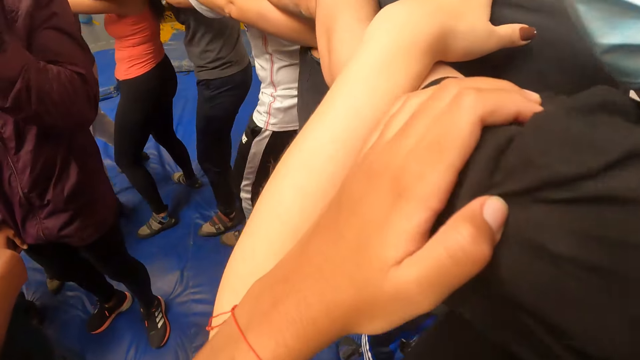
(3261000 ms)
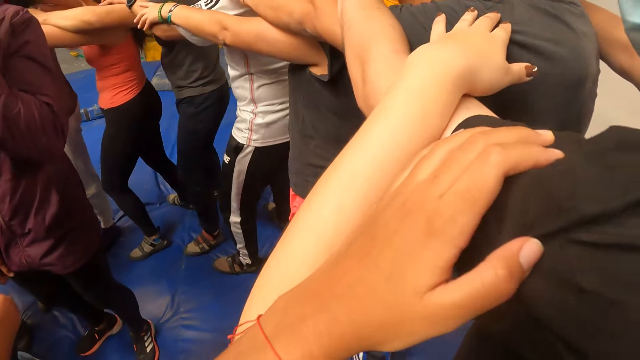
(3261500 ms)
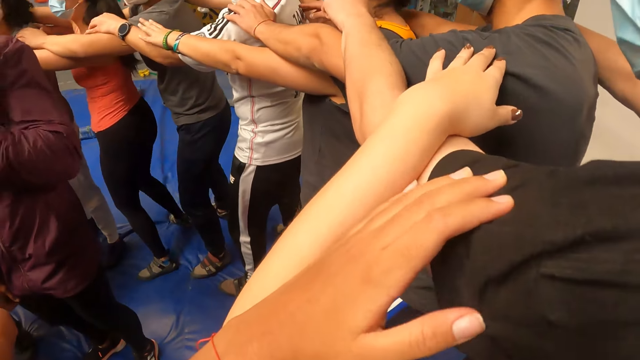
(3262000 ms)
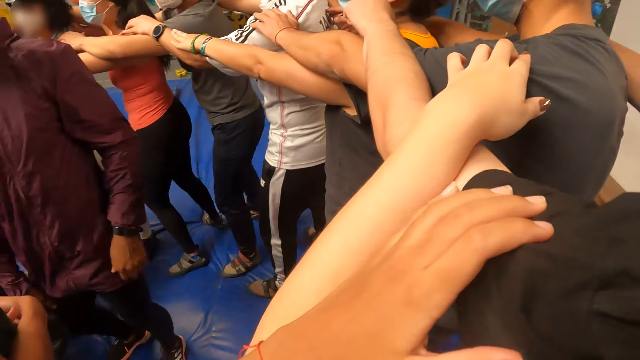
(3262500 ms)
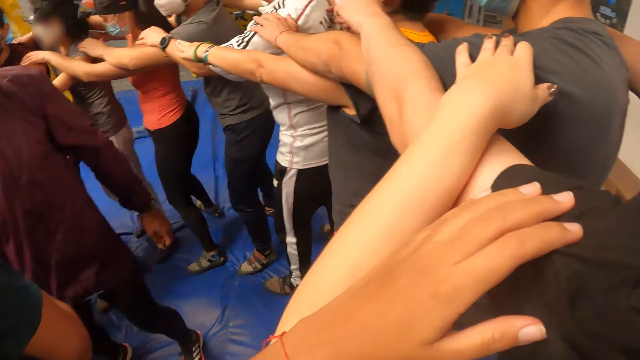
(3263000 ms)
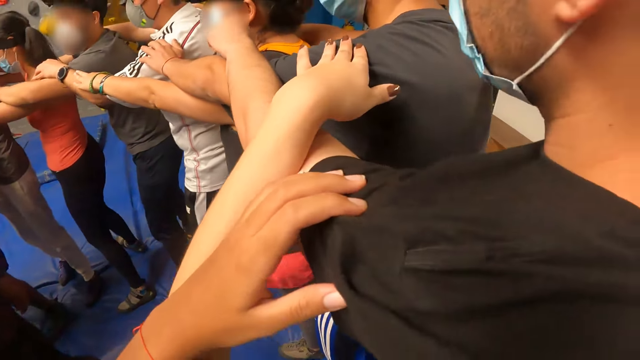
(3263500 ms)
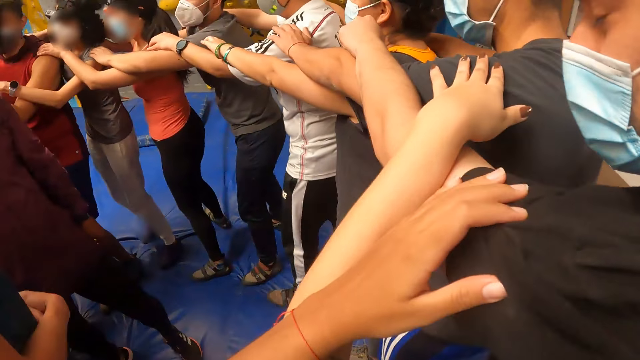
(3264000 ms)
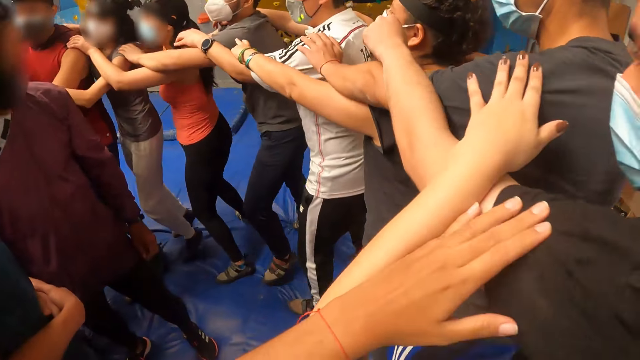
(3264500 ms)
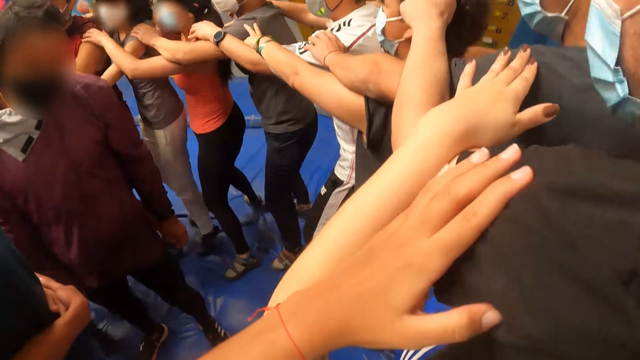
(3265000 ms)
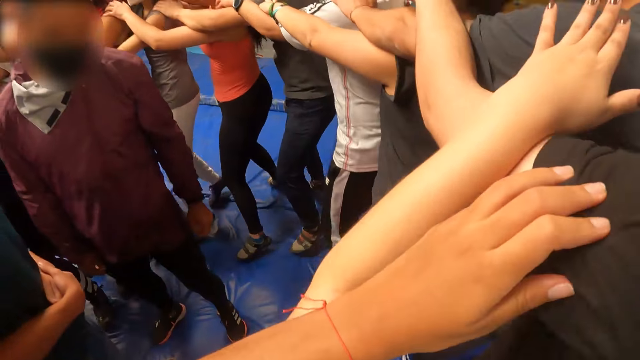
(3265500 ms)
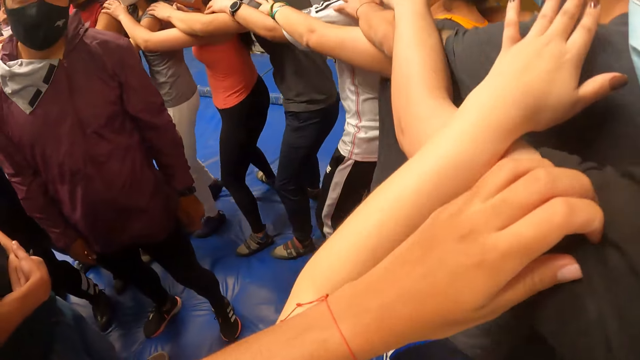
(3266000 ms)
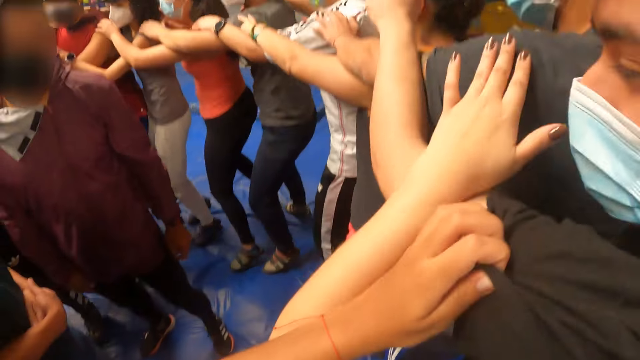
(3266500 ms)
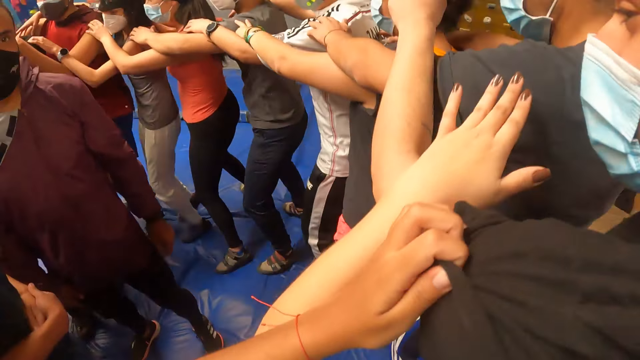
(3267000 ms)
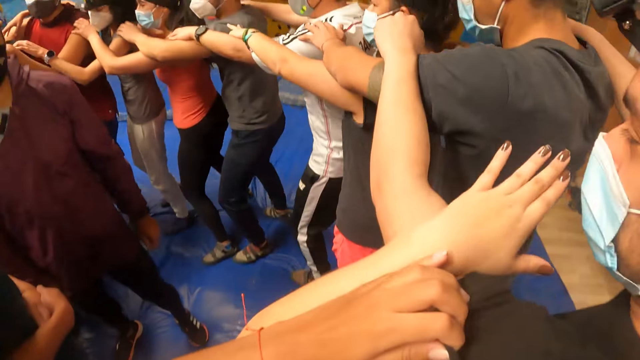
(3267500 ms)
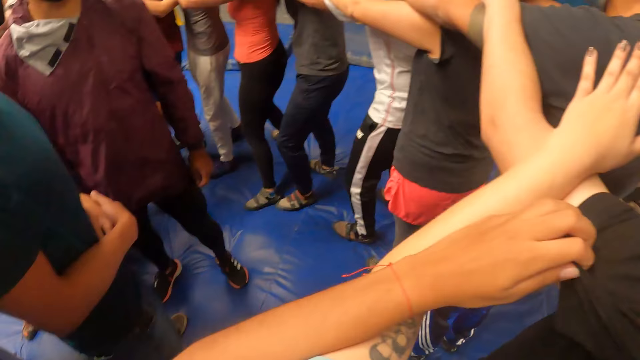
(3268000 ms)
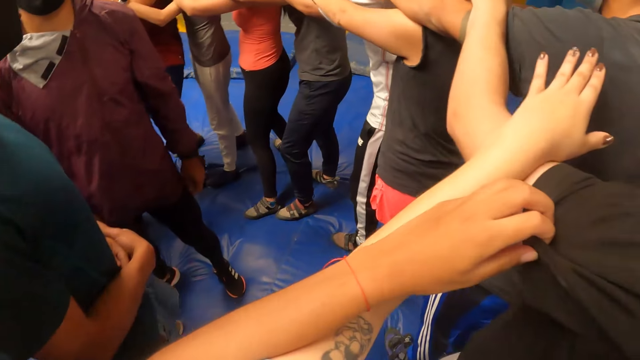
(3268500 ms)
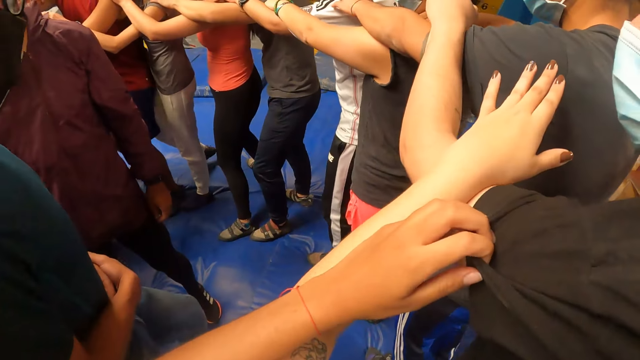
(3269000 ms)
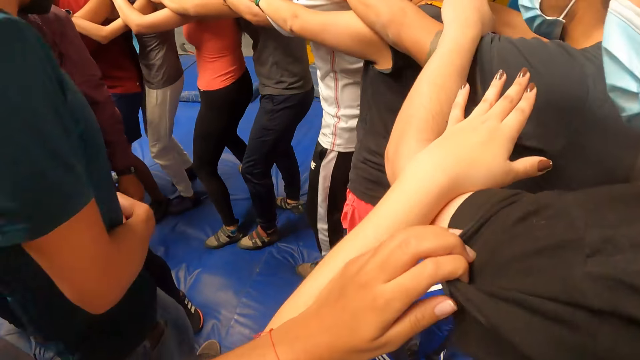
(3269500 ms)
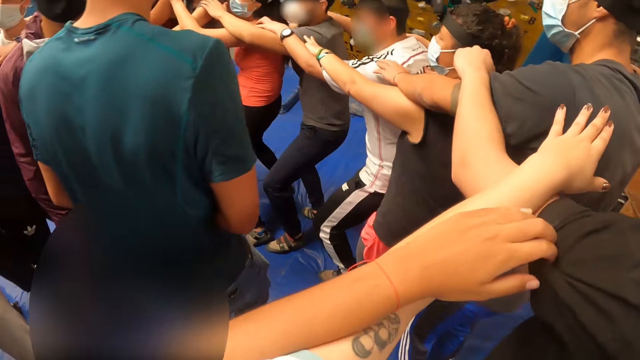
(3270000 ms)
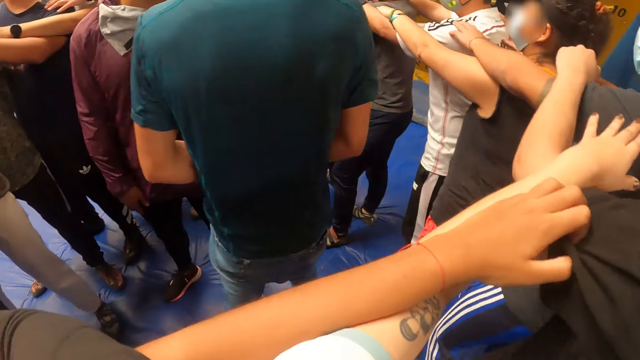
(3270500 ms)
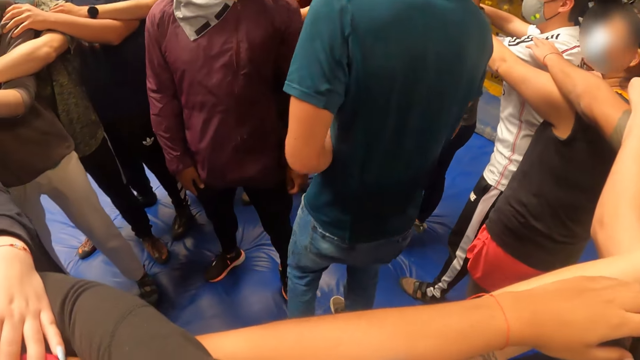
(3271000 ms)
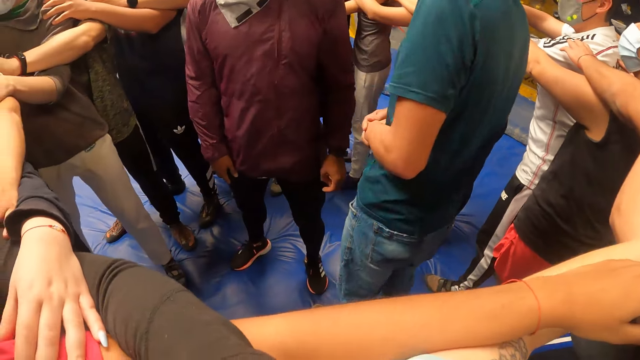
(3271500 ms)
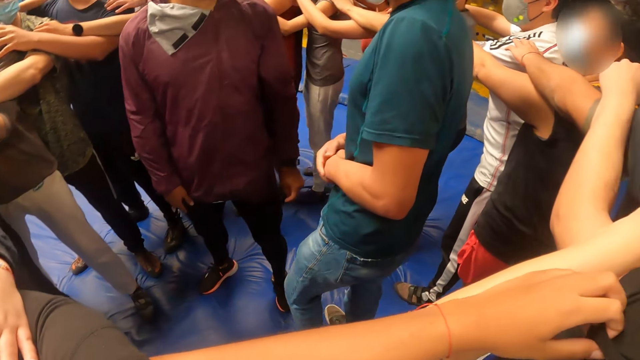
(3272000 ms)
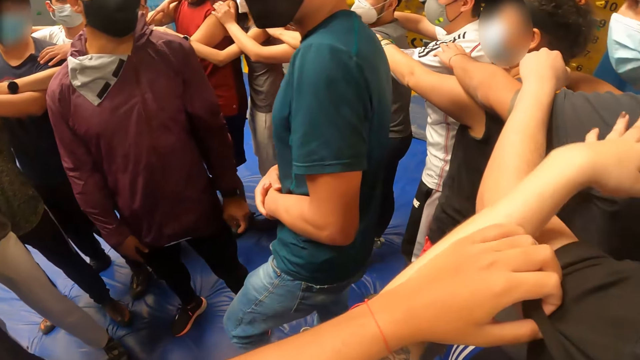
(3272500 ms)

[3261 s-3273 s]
The camera wearer jogs on the crash pad. They jump around the circle. A man walks around the circle.

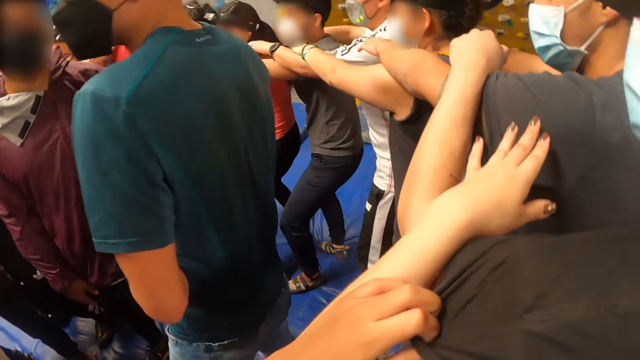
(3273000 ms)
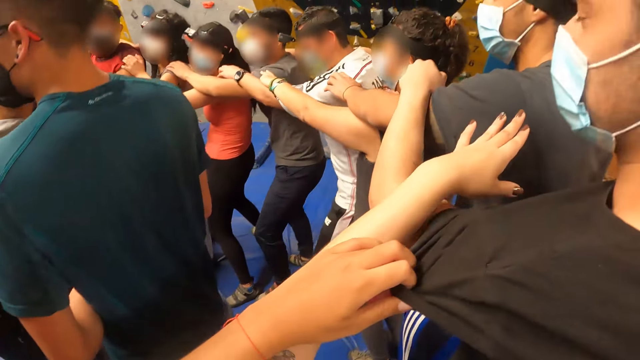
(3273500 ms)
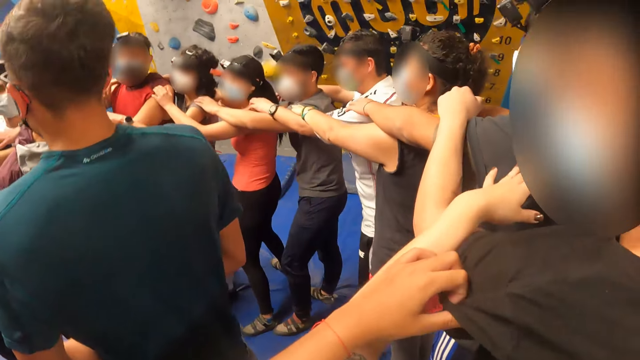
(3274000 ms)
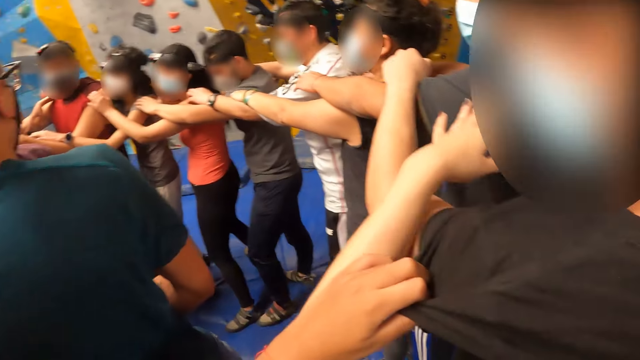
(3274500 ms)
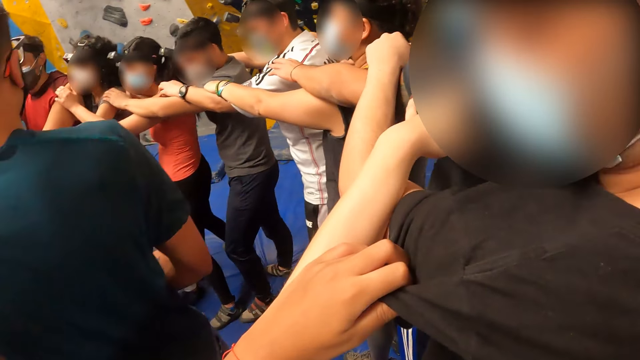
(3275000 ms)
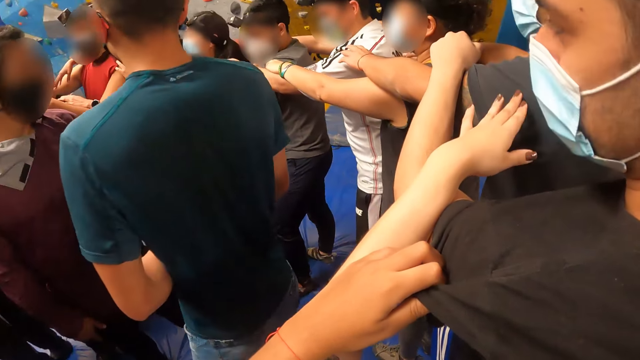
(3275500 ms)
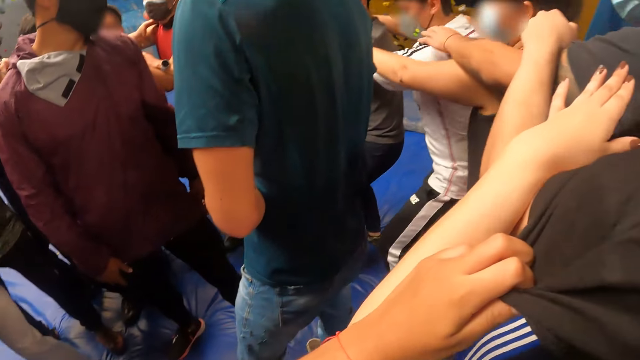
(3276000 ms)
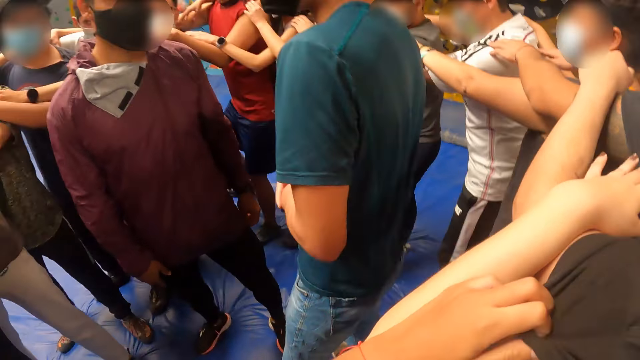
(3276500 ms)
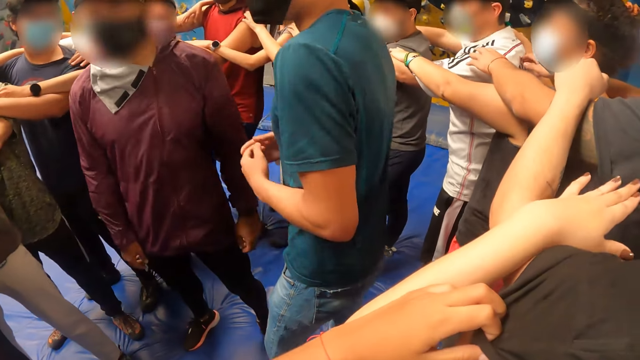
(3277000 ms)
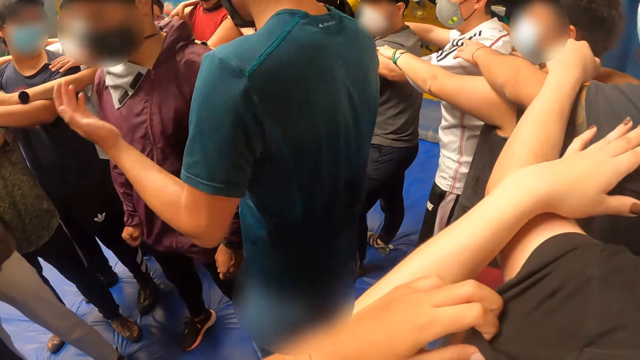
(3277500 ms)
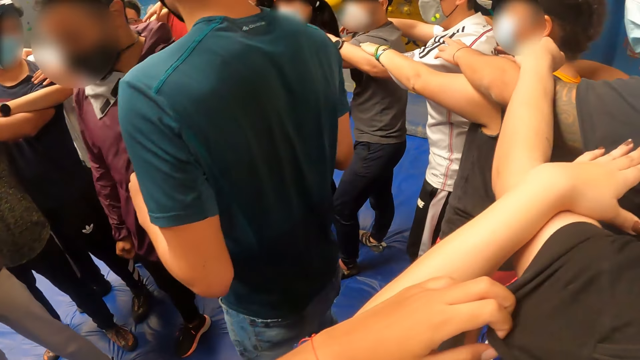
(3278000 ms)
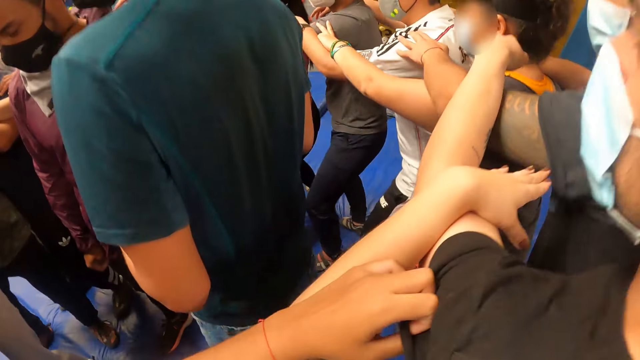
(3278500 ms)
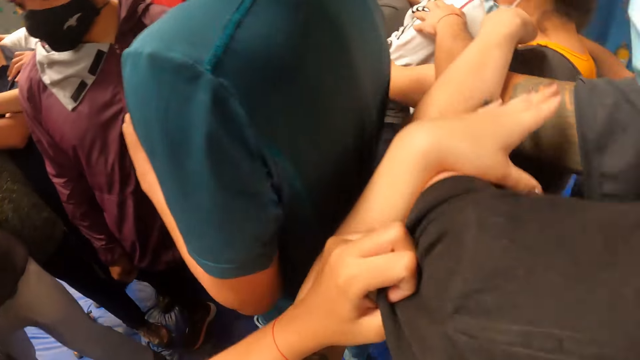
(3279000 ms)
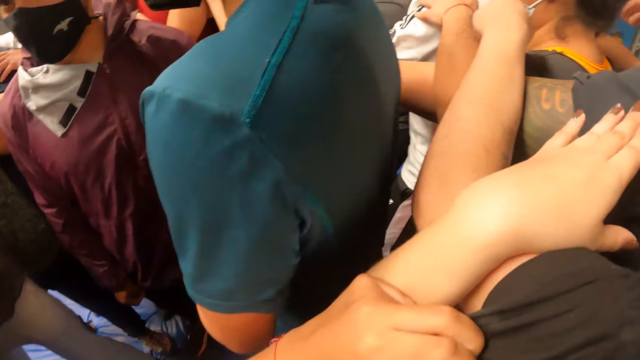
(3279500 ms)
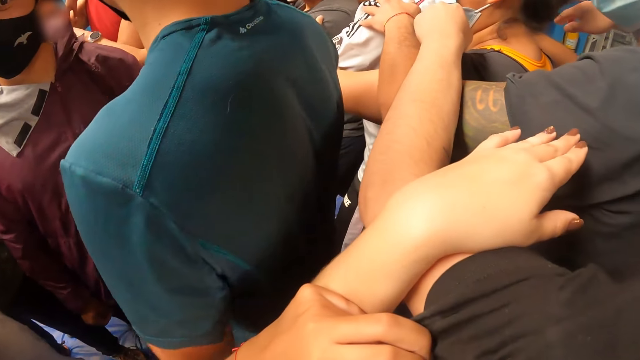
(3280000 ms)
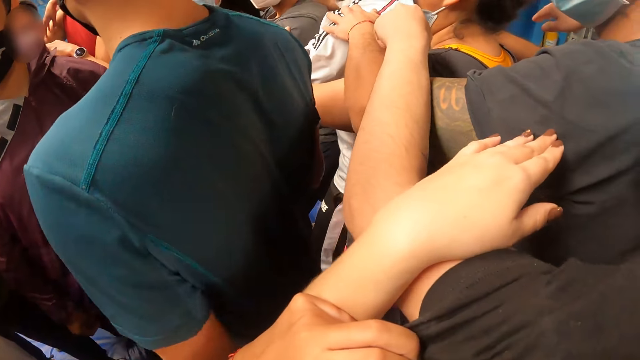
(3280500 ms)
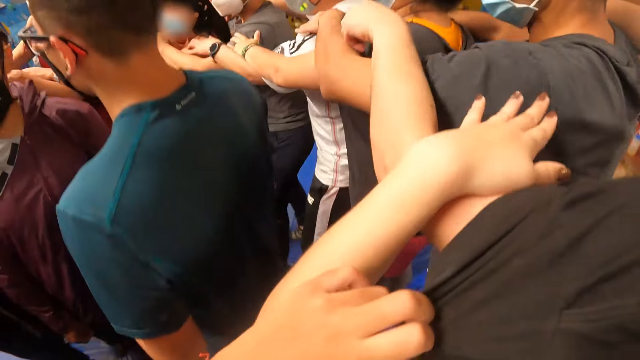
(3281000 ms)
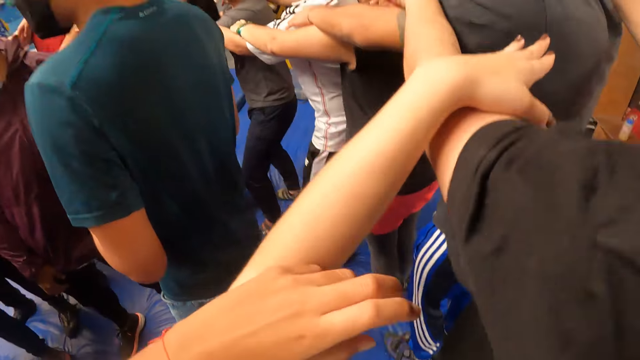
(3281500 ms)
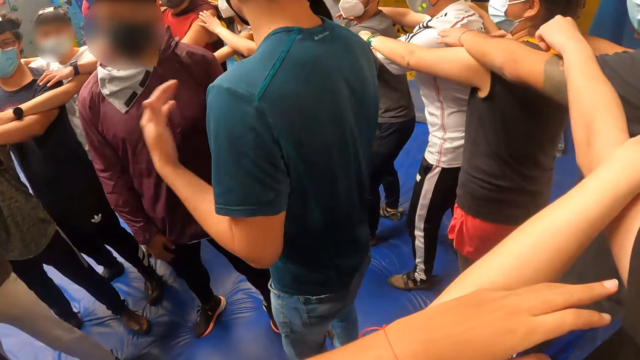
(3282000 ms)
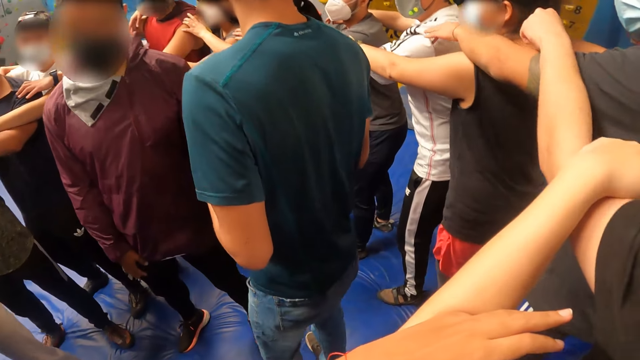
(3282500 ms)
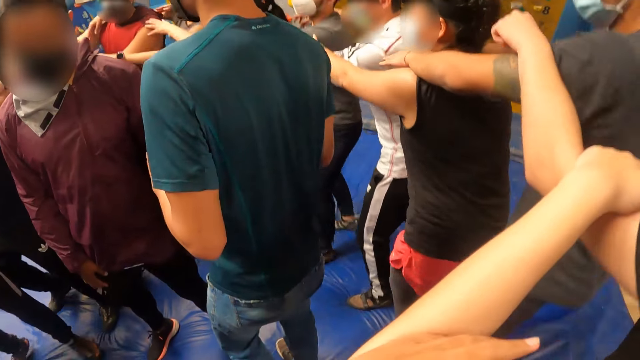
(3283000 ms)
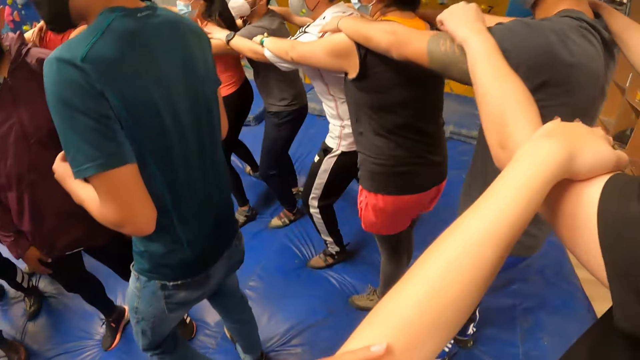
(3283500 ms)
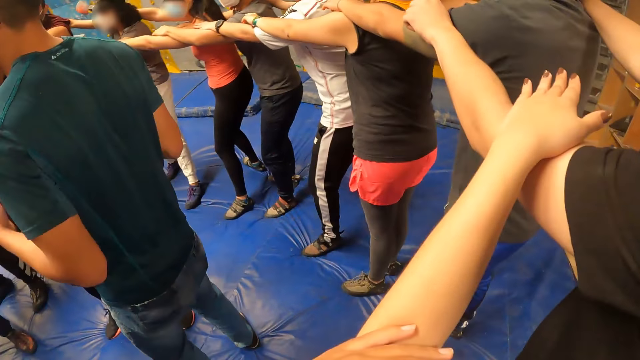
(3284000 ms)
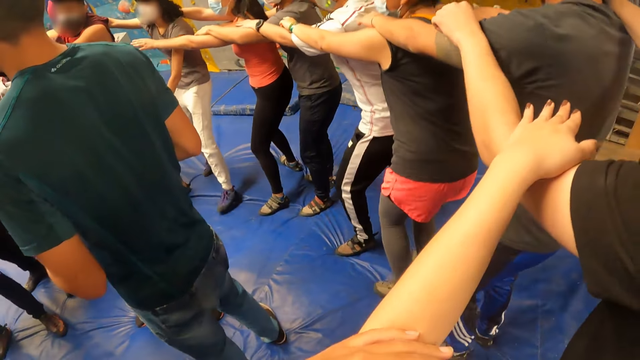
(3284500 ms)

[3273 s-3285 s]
A man jumps up. The man talks to another man. The camera wearer jumps up.
